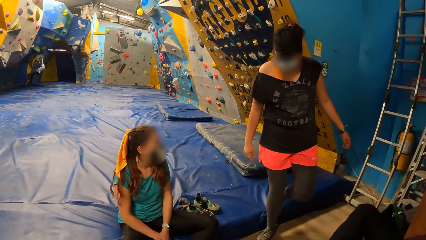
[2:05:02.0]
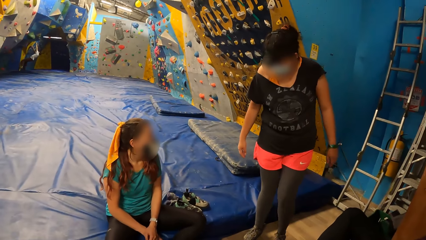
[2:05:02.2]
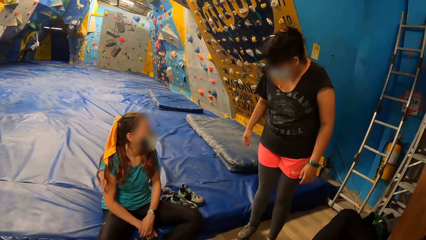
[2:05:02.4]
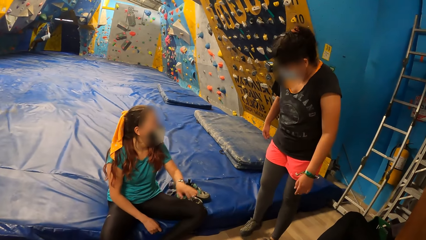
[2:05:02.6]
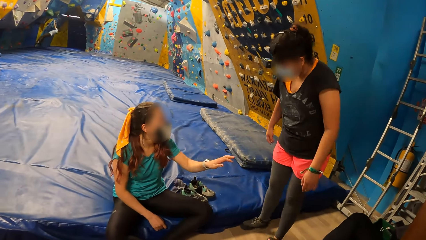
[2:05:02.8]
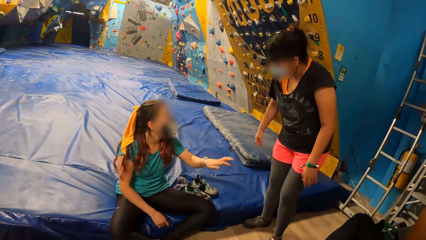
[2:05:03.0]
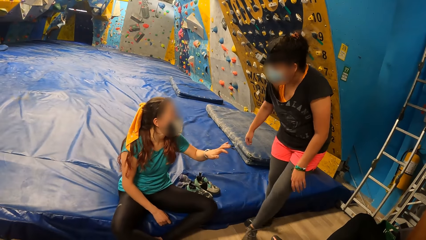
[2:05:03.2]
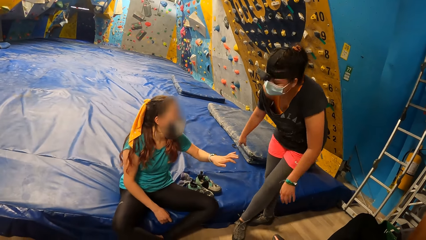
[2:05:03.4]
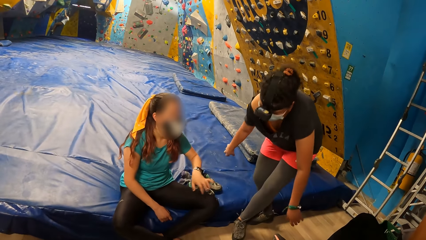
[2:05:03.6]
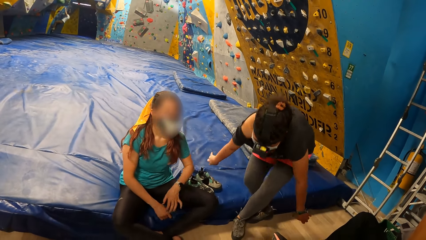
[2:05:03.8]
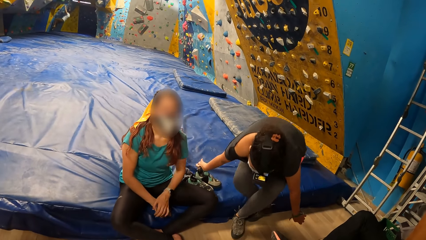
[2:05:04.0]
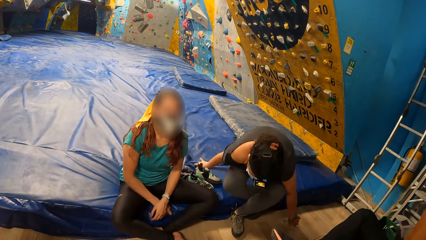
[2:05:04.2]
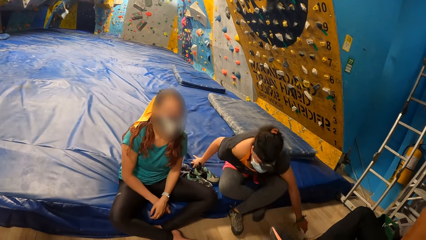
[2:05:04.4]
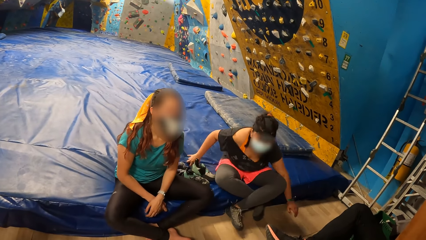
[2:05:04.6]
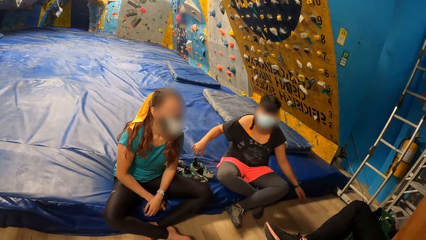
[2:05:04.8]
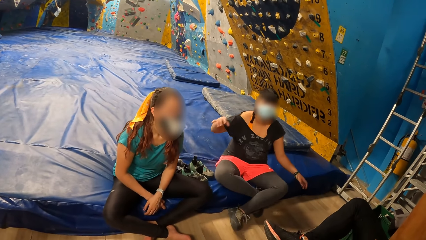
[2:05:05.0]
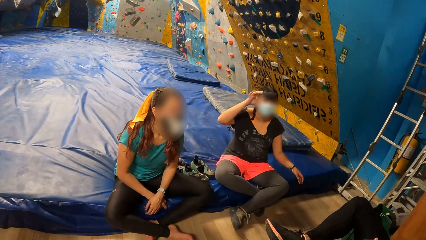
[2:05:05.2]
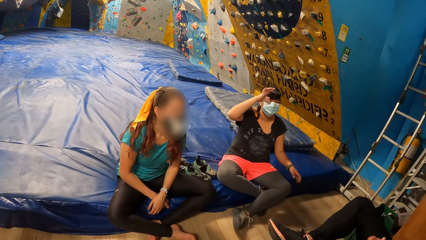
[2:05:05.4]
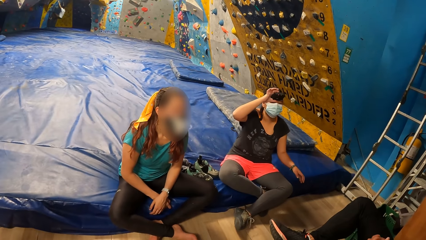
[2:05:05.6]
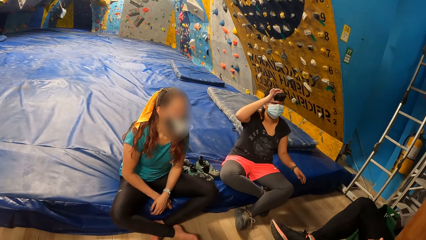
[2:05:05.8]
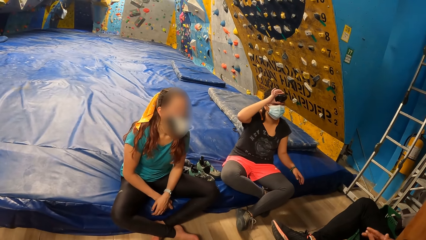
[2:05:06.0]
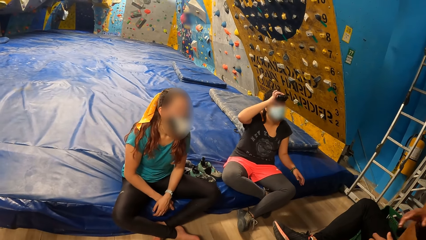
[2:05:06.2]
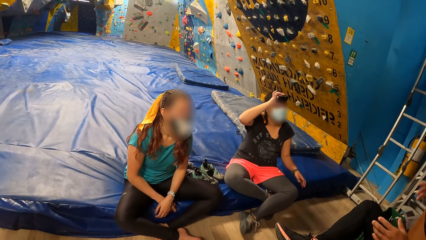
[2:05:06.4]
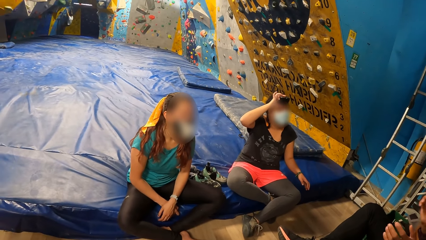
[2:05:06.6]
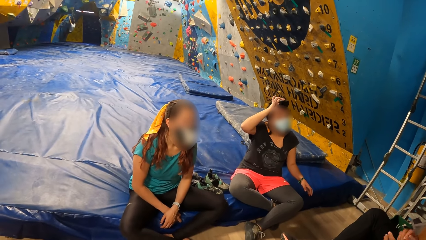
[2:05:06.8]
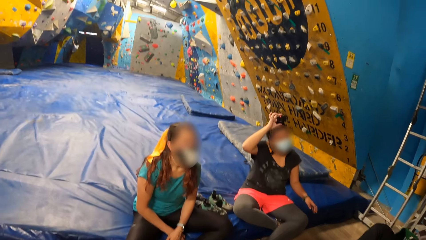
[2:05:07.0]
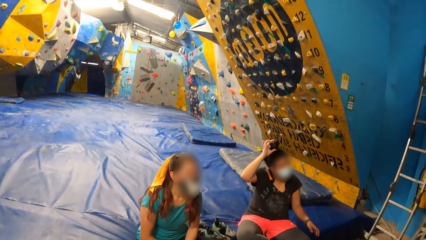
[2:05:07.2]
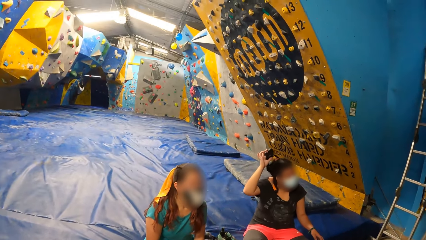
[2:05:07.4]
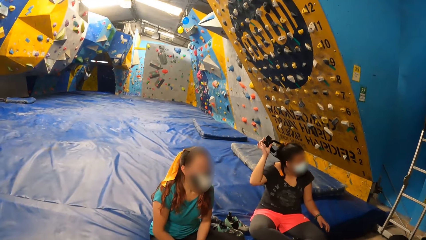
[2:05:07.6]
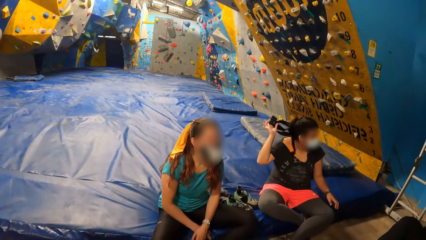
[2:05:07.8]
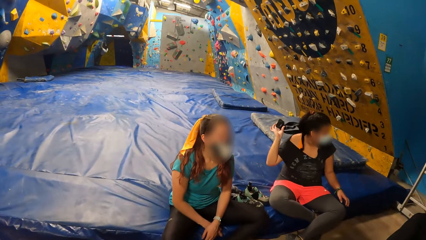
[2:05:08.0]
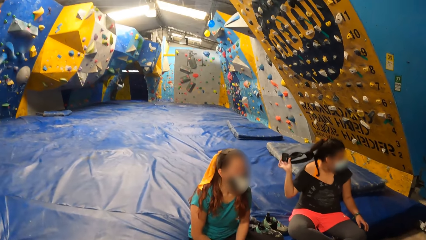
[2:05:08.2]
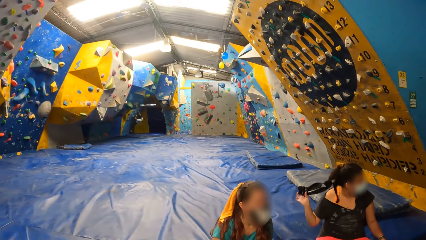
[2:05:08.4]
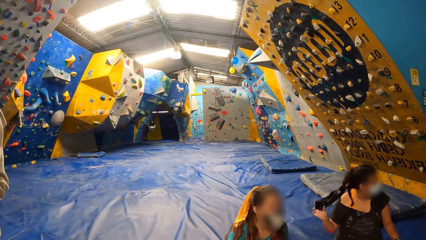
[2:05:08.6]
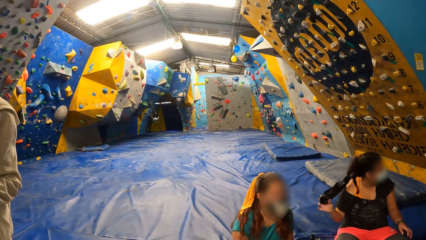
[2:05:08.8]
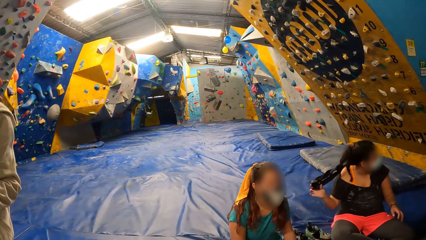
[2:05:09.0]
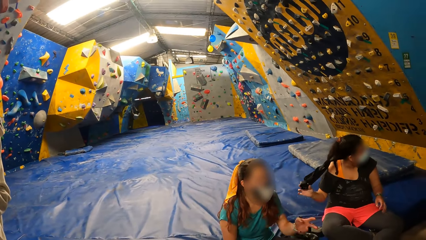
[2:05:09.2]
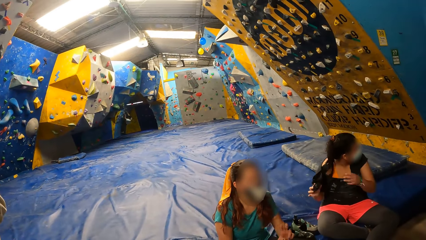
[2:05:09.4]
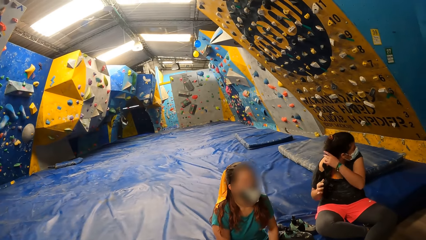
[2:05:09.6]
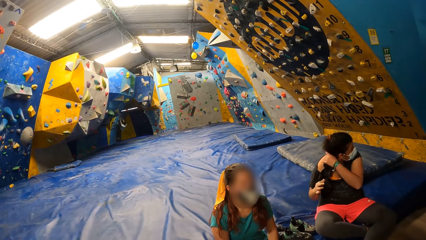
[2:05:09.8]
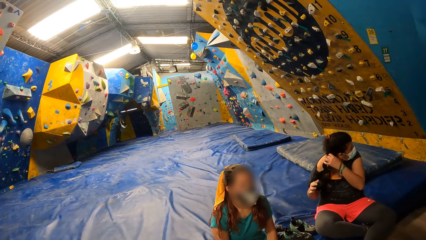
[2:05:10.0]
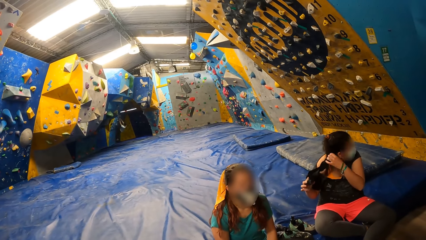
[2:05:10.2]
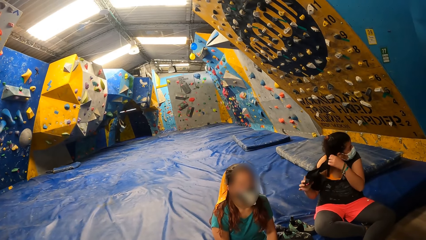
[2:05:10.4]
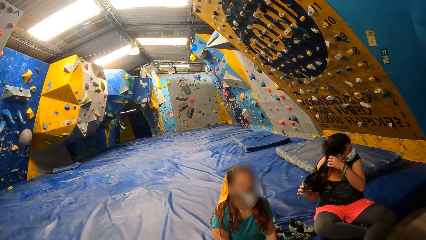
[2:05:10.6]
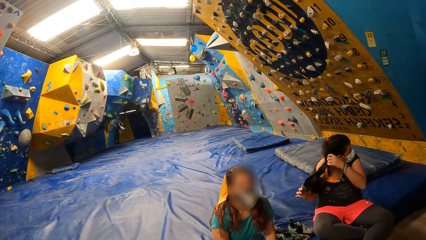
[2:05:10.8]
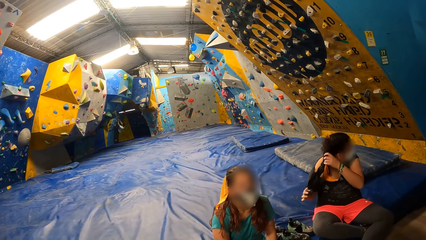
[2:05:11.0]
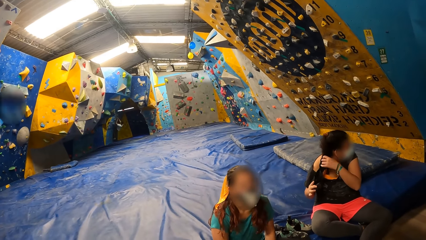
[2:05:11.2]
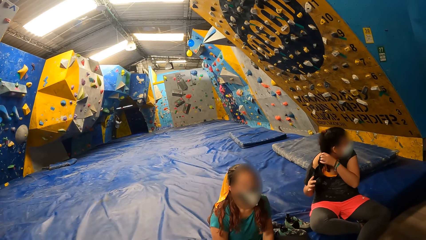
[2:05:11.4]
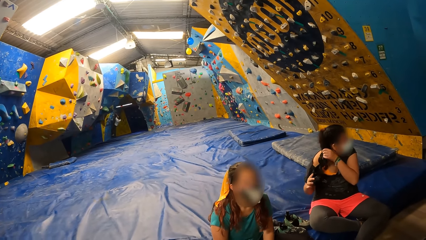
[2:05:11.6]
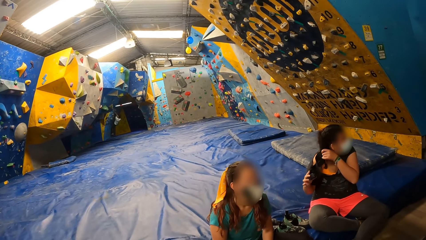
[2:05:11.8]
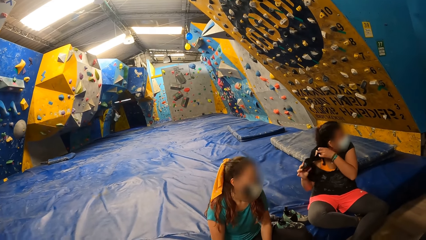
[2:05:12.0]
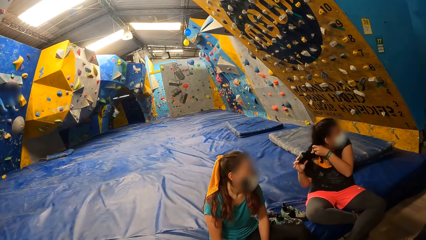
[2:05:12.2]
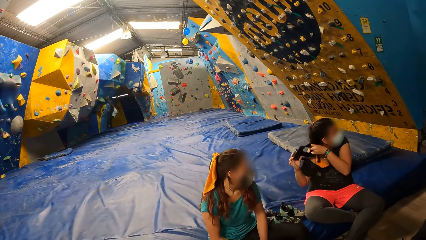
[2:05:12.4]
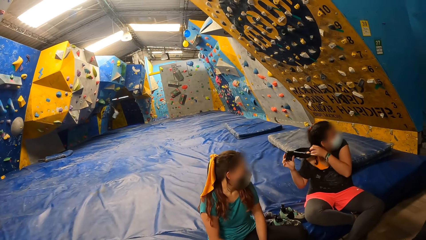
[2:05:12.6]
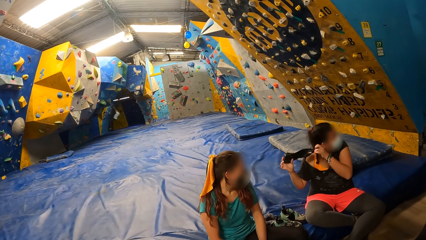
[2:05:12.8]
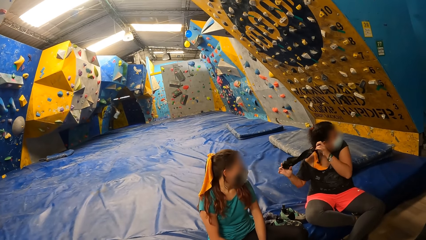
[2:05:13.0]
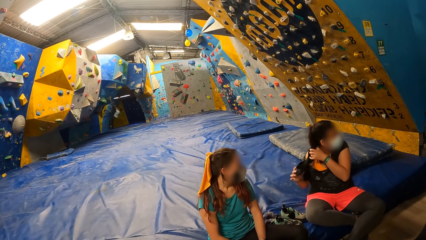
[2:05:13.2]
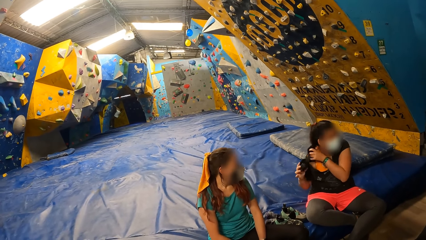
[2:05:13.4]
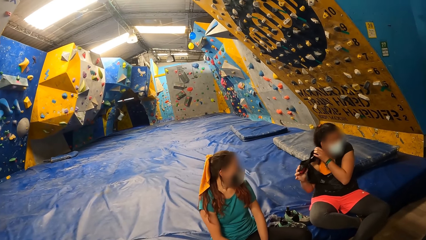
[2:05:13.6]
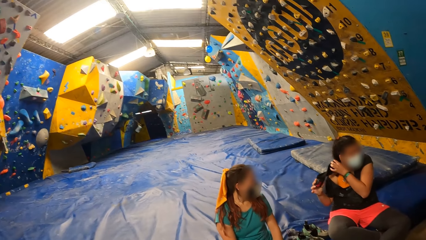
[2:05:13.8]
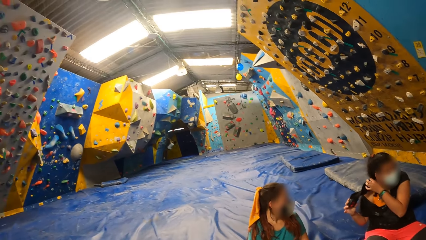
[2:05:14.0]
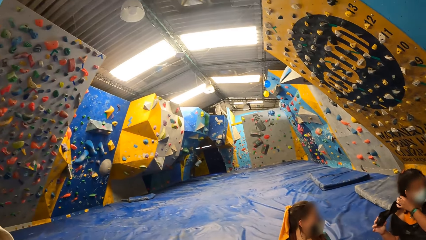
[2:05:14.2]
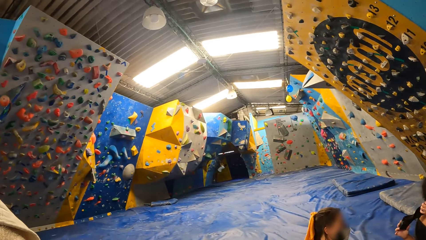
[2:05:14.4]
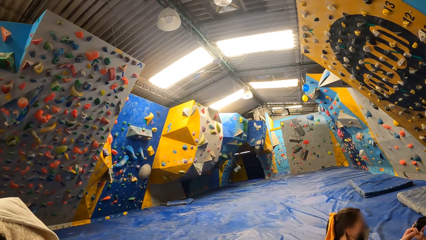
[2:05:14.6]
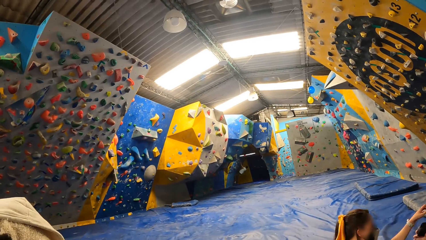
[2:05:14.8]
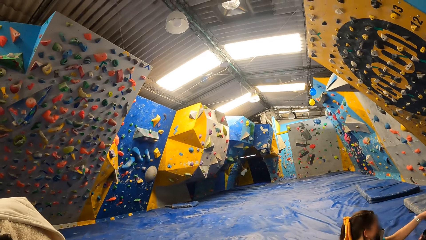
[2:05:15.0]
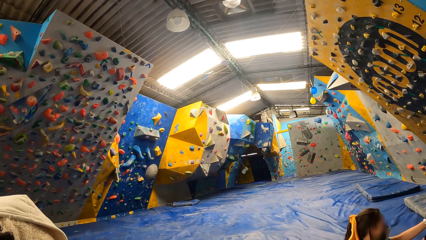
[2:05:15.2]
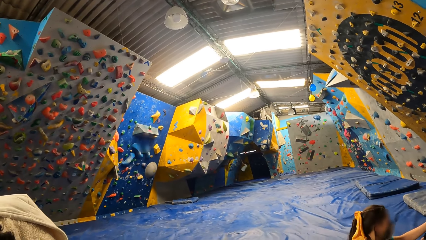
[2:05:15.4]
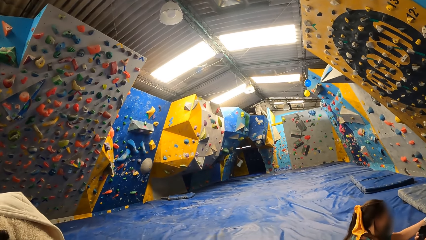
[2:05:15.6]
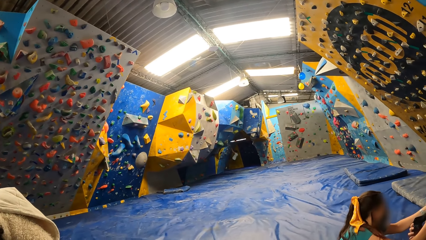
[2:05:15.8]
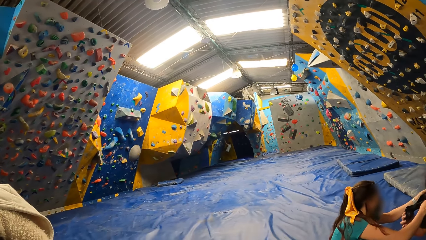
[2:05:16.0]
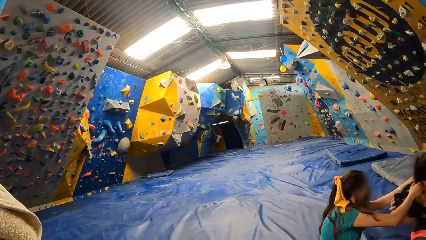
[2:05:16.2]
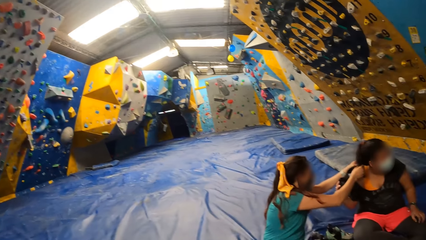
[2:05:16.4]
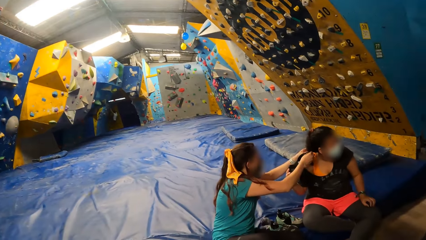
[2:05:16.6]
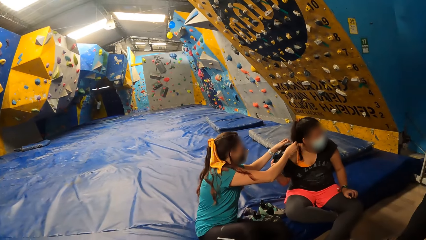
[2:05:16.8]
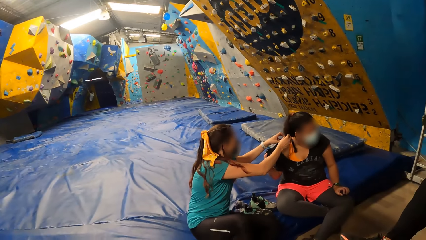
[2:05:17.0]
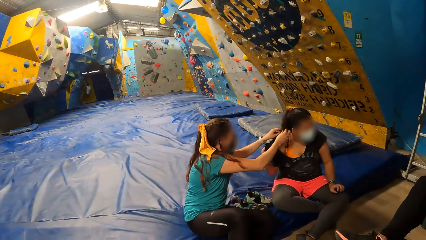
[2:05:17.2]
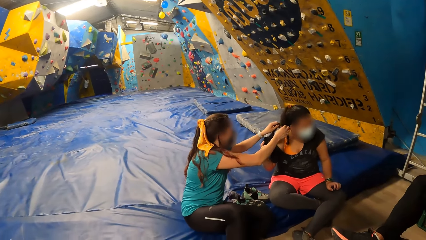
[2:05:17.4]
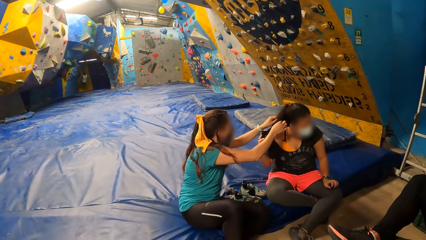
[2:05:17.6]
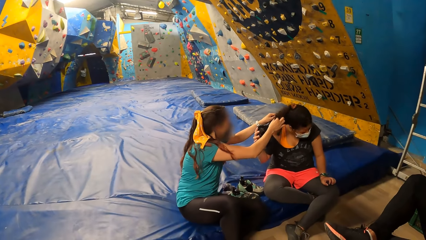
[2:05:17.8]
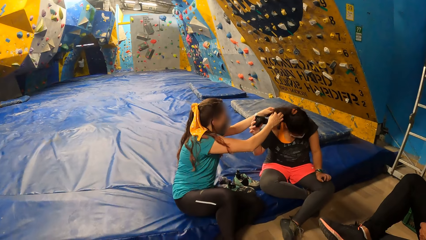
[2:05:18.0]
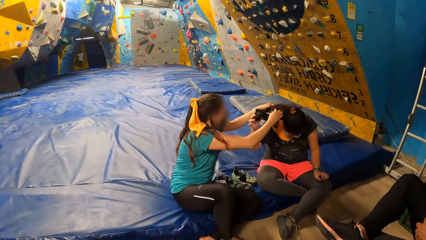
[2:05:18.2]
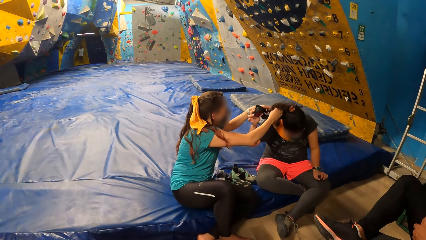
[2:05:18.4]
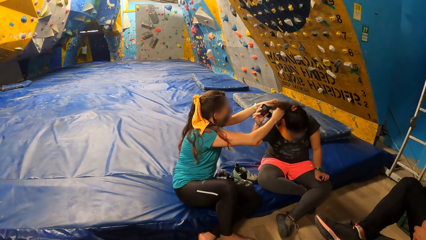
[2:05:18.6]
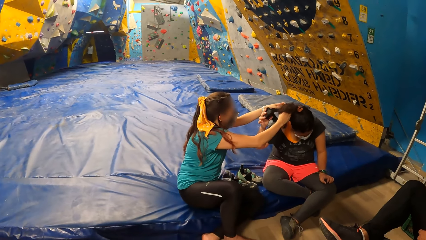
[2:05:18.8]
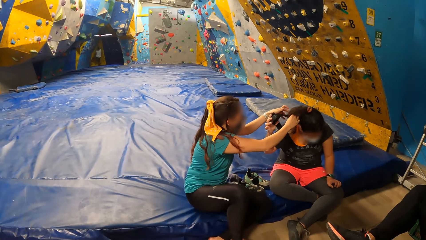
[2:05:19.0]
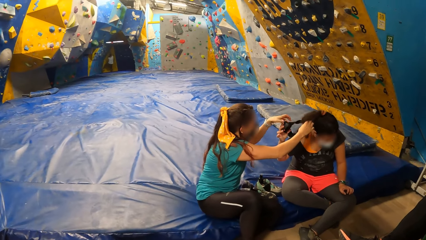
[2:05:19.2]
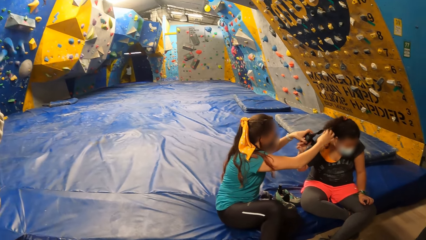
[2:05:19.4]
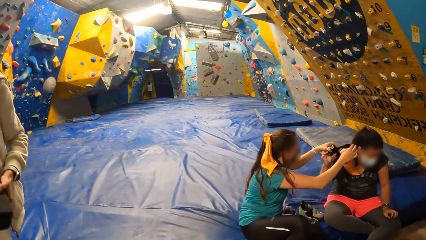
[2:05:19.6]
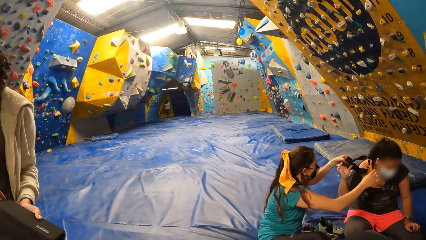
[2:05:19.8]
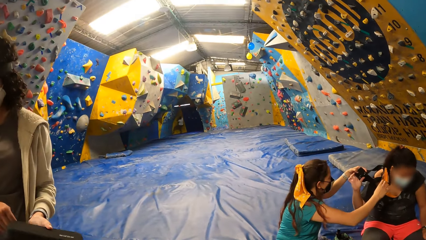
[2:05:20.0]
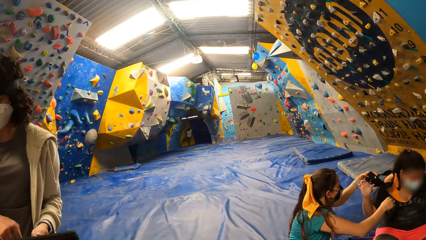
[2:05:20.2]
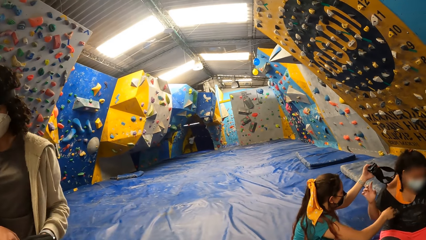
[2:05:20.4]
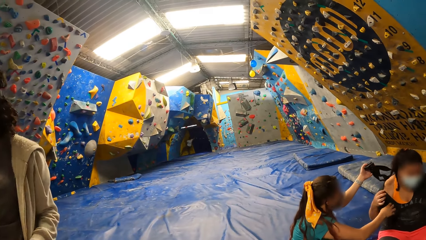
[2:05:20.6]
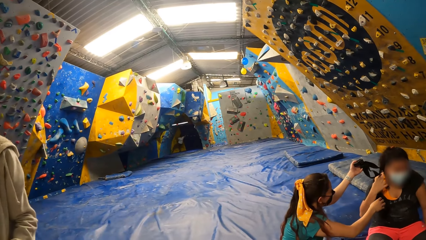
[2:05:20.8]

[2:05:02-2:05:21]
A woman sits on the yoga mat. The camera wearer interacts with another woman and the first woman. The first woman holds her camera with her right hand and removes her camera from her head with her right hand. The camera wearer turns around the activity room. The other woman removes the first woman's camera with her hands. The camera wearer looks at a lady.
